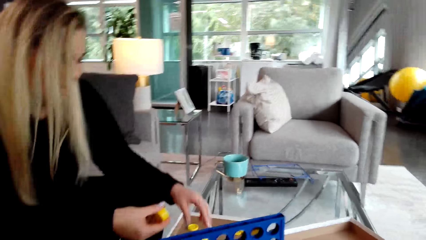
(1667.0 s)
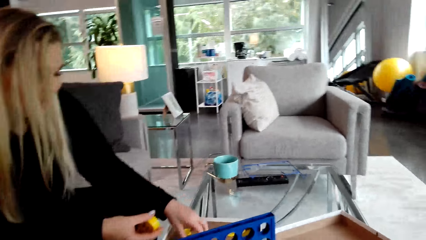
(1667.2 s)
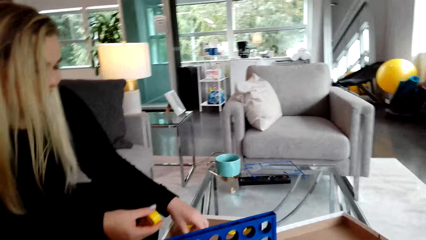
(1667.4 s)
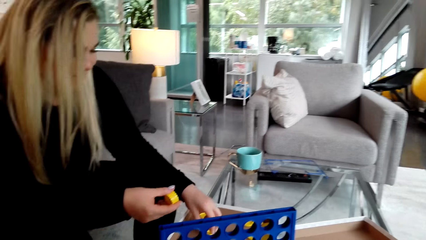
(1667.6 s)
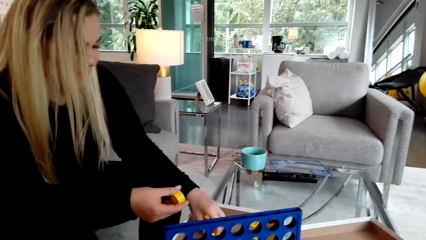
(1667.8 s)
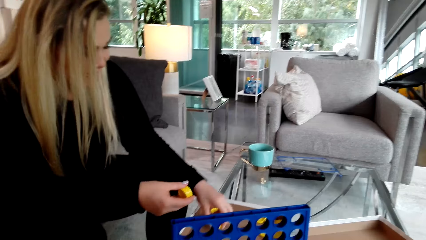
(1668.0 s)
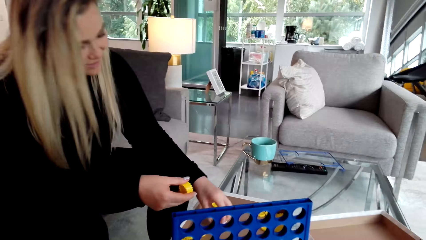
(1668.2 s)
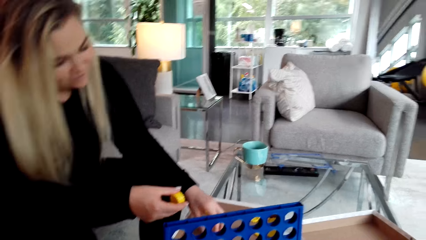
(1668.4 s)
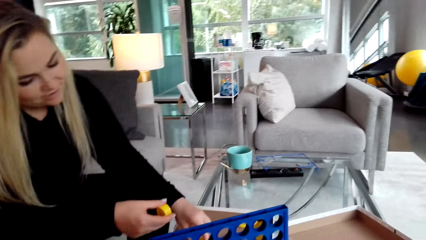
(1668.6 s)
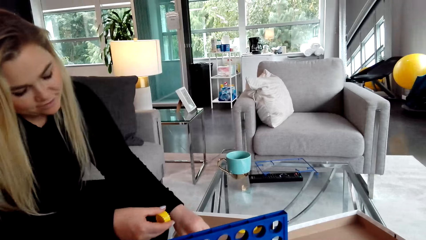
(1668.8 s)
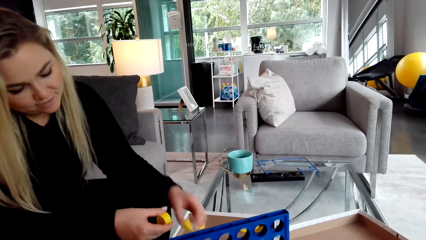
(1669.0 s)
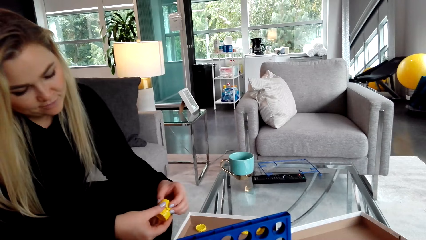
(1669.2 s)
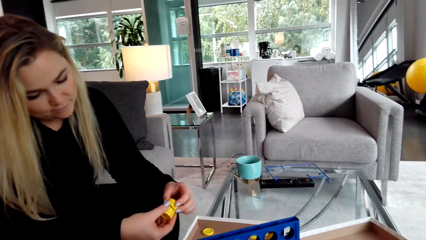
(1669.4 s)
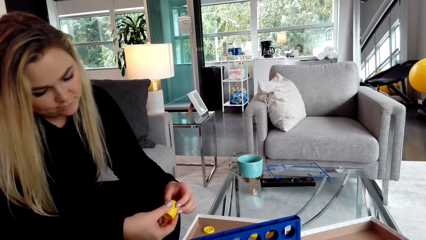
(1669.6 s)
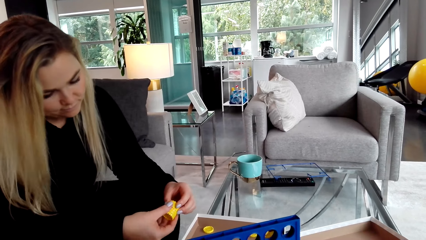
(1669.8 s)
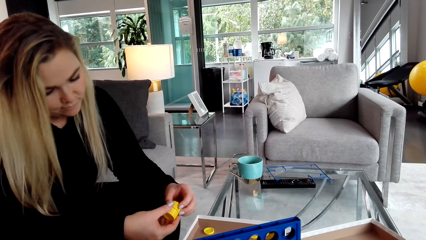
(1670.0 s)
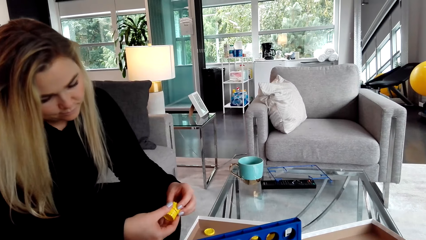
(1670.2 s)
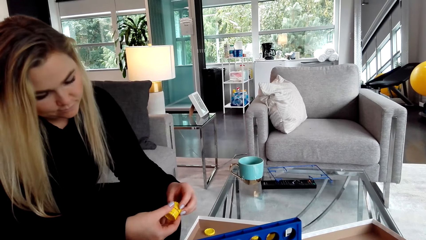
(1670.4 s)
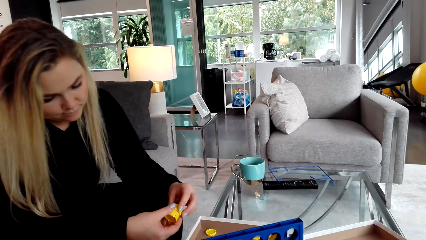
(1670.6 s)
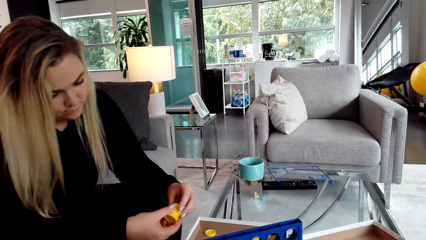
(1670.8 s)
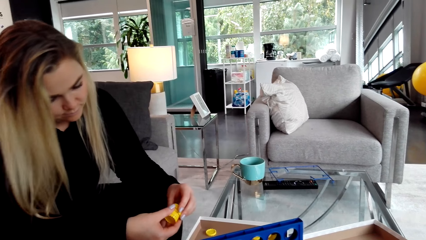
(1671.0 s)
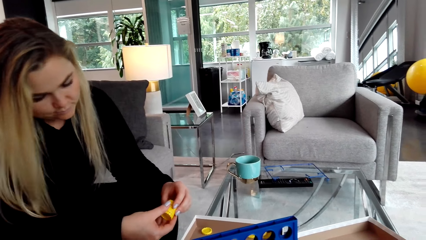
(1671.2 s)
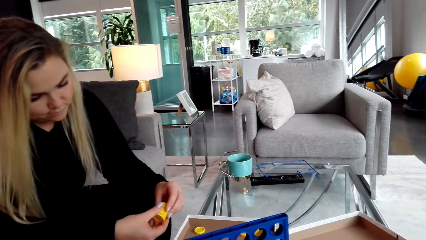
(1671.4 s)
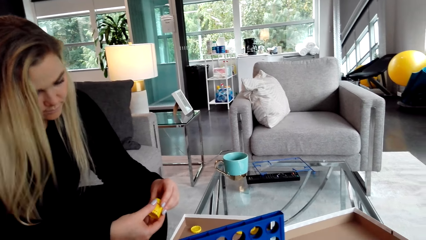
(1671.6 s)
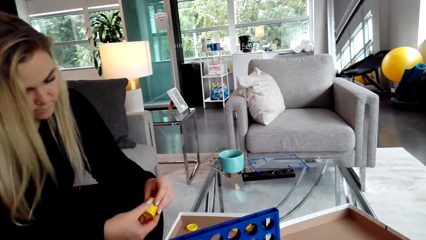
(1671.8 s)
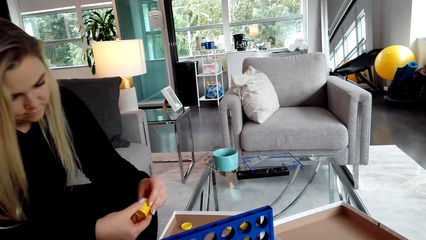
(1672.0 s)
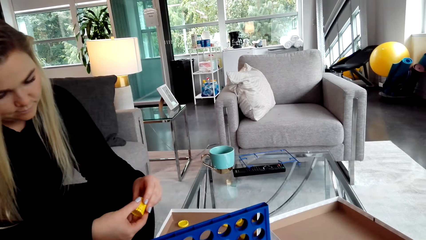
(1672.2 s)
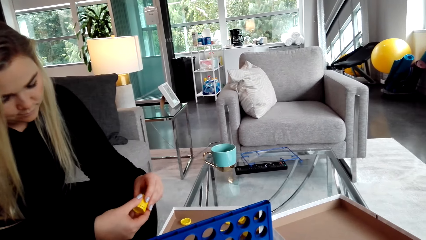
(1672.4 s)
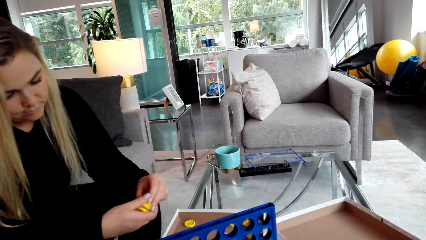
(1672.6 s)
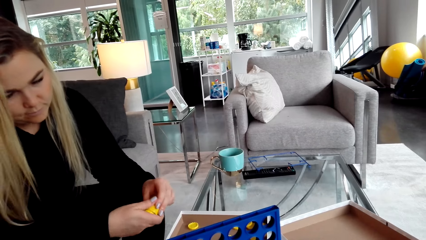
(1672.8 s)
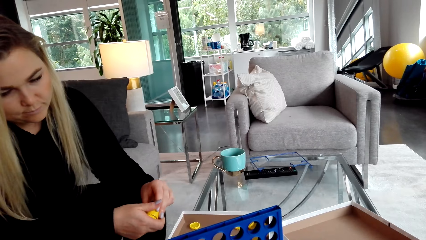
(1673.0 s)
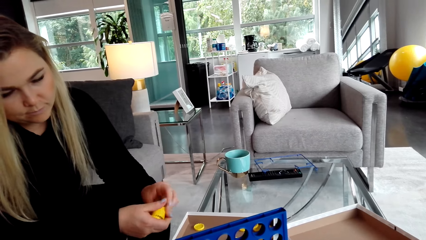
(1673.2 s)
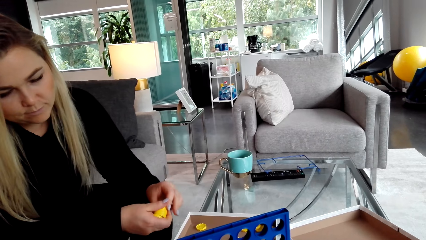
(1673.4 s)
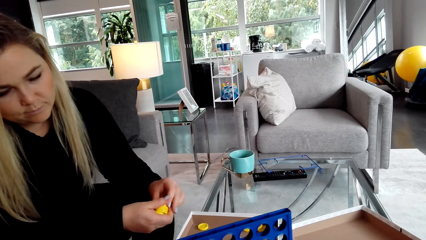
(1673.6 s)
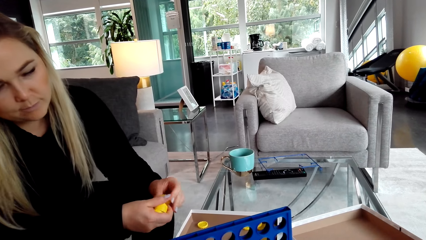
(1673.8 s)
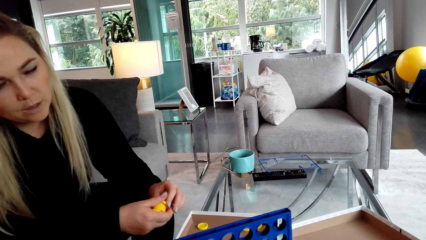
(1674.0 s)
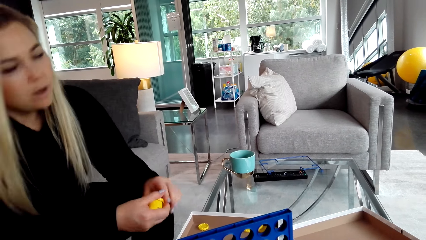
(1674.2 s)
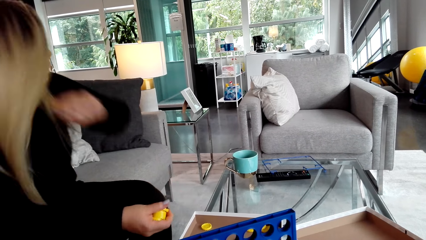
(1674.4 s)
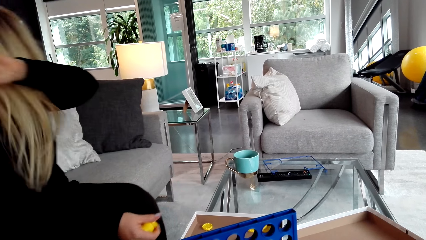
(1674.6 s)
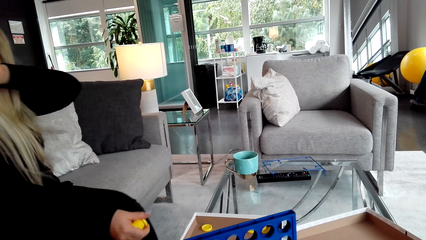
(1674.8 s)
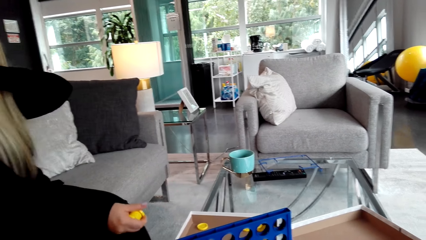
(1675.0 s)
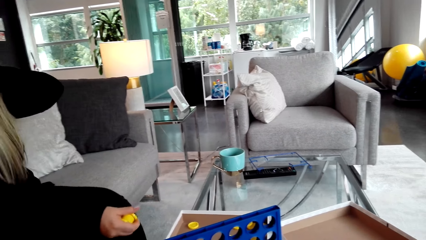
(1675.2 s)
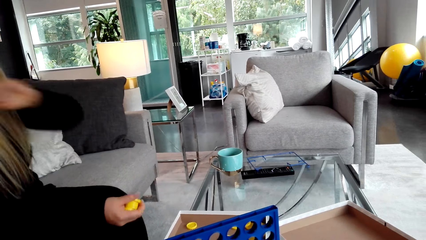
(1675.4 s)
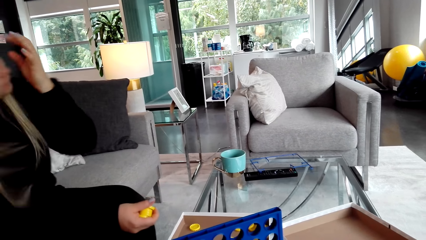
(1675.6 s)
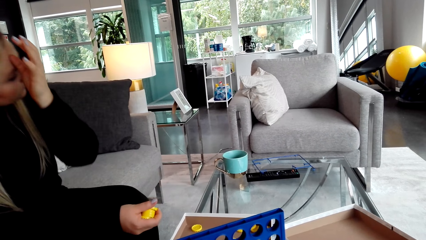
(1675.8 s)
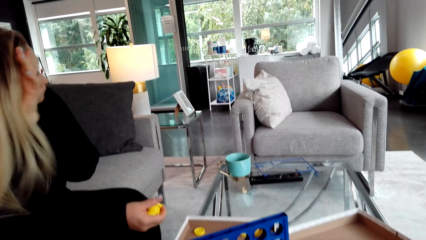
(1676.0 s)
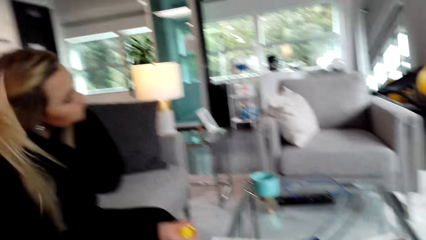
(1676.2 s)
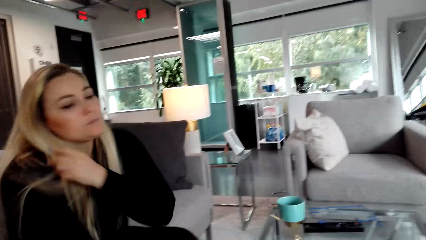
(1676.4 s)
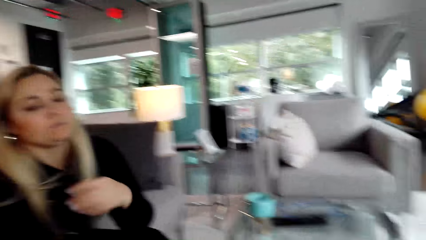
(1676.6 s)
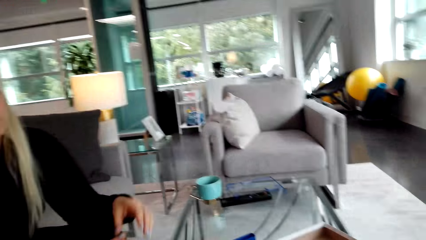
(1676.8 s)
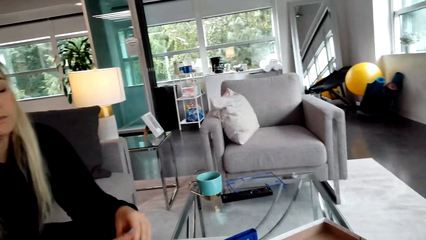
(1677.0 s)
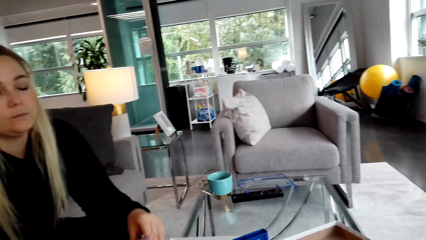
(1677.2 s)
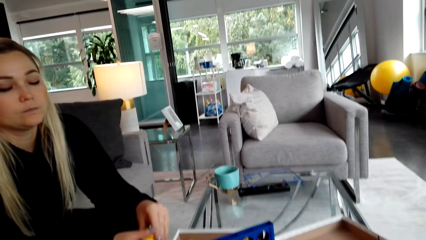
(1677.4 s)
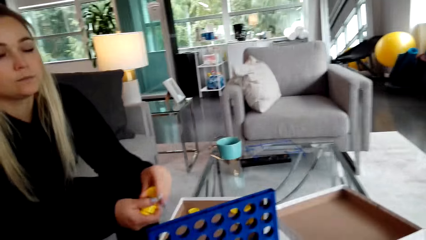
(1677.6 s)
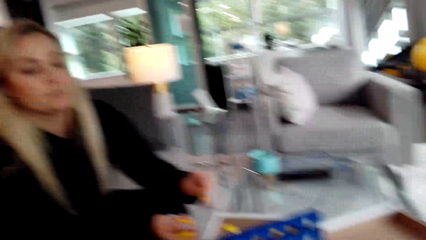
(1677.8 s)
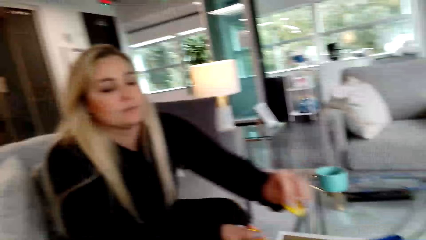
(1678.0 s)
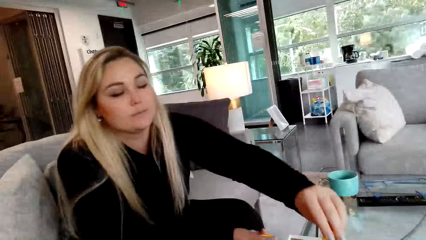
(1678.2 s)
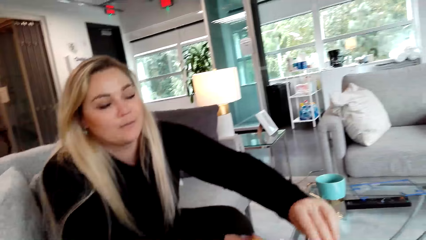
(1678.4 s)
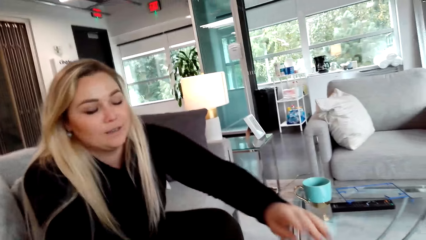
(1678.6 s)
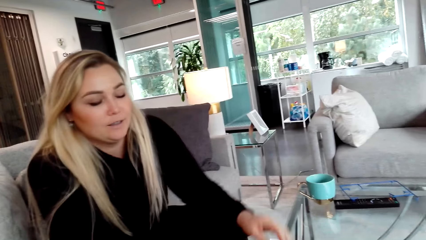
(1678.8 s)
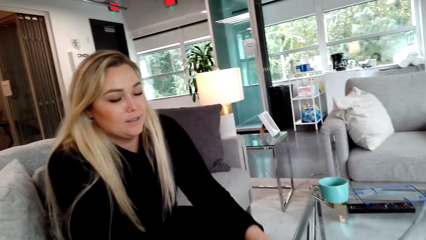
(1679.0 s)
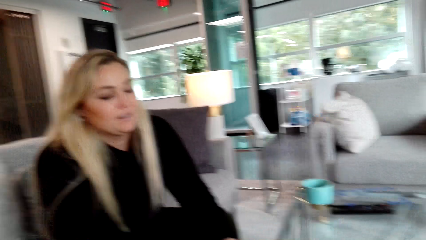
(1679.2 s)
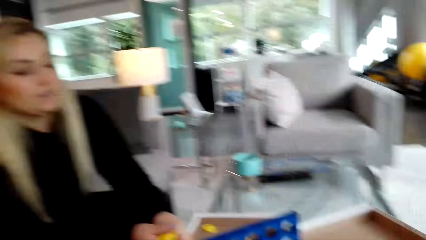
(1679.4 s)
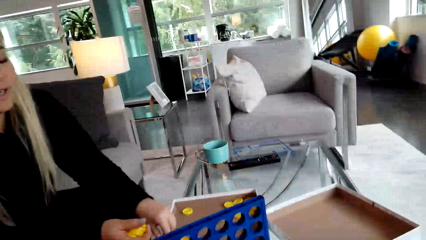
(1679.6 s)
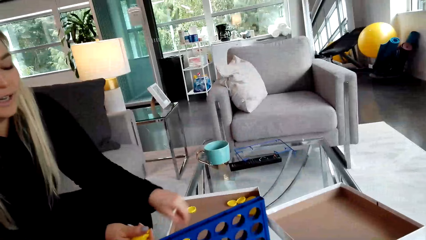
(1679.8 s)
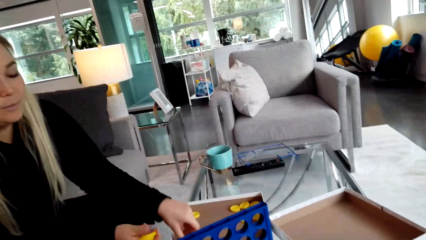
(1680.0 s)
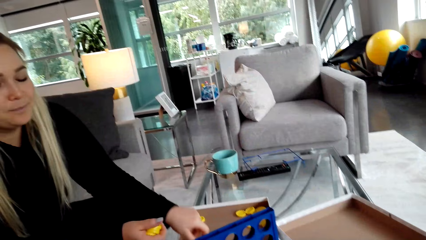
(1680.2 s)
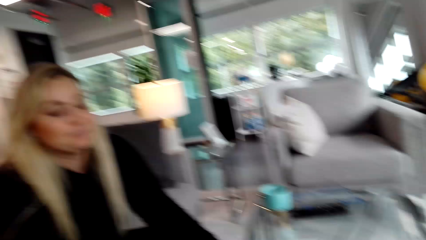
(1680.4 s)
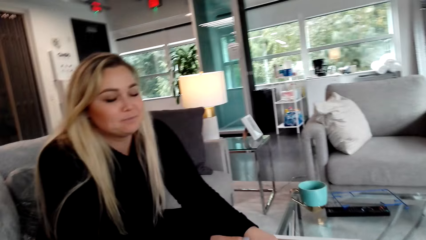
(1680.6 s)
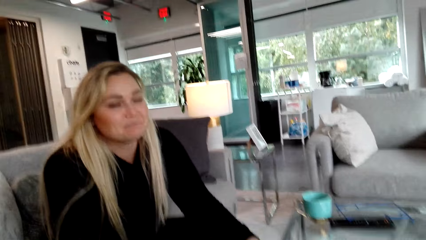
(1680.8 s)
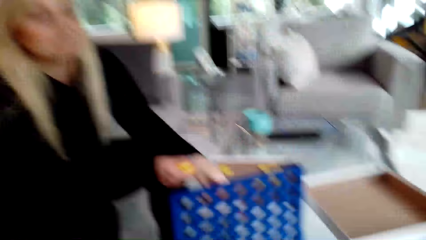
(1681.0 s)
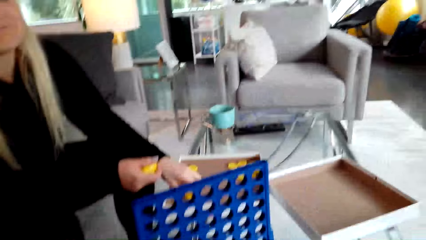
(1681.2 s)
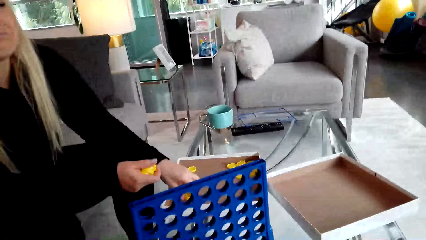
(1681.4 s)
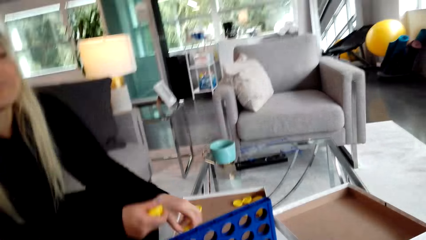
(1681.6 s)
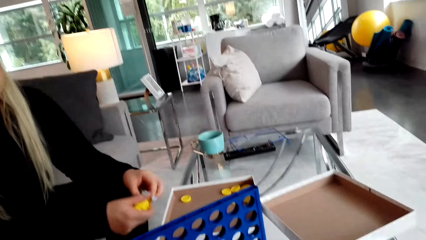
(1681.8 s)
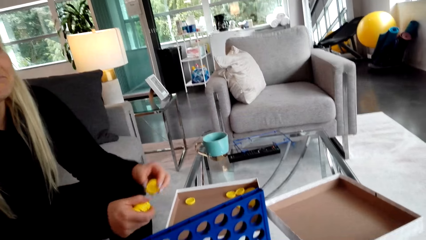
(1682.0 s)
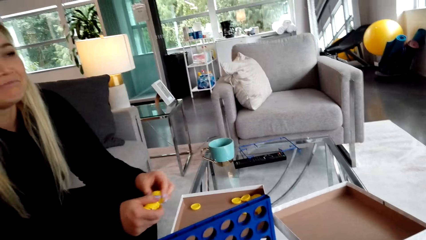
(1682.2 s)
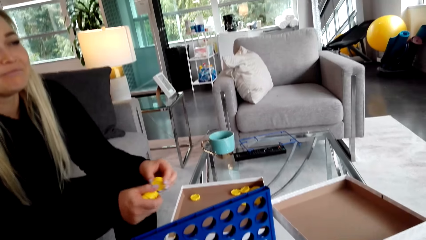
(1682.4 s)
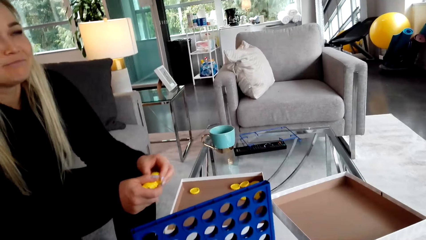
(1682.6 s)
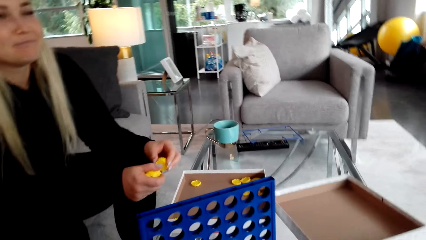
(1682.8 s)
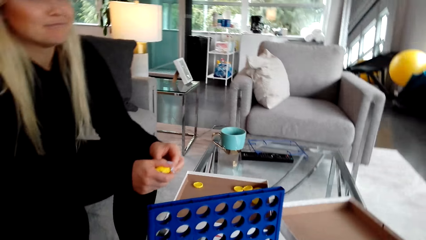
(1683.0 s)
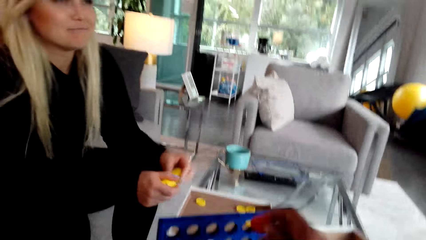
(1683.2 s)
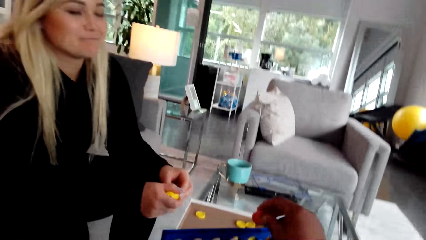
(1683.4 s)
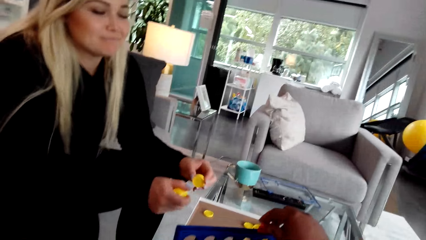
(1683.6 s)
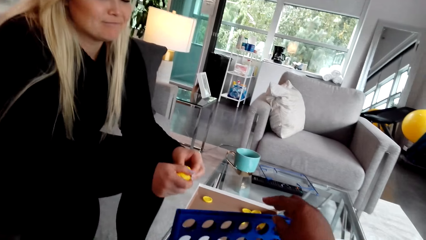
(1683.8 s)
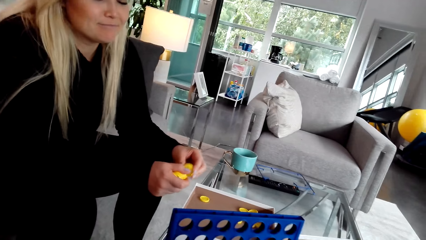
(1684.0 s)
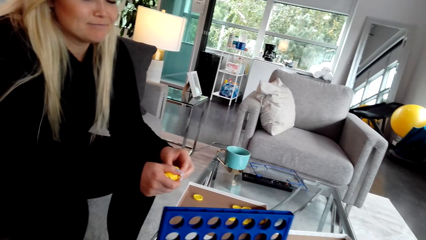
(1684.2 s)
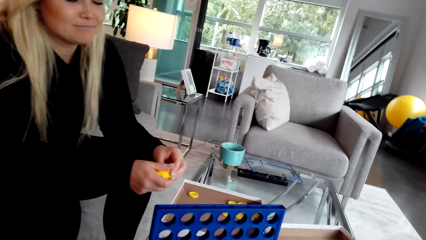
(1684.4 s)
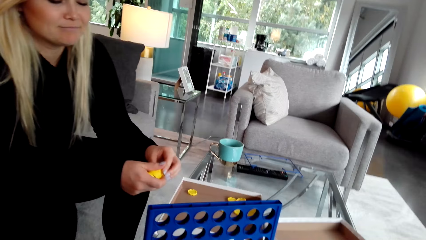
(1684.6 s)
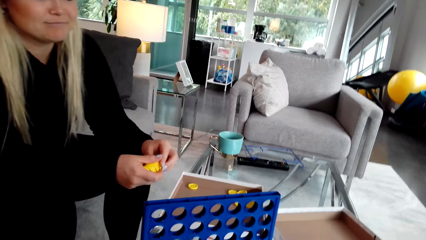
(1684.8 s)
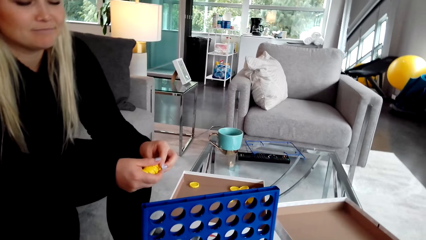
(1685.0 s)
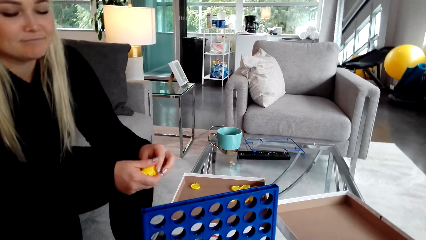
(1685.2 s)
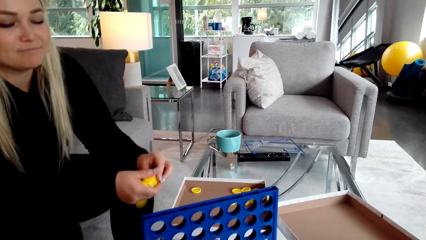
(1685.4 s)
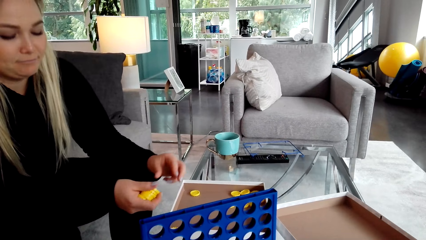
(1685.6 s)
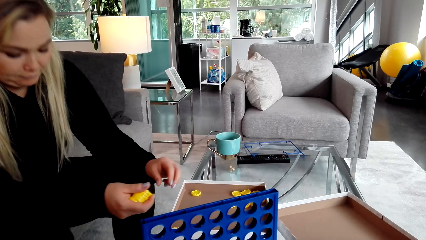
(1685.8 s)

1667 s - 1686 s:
A woman picks the bottle caps. The woman coughs. The camera wearer talks to the woman. The woman puts the bottle caps in something. The camera wearer laughs. They put a bottle cap in something.
